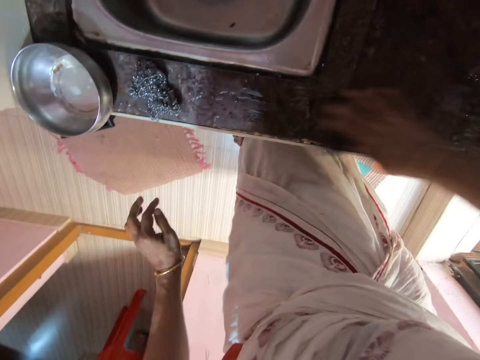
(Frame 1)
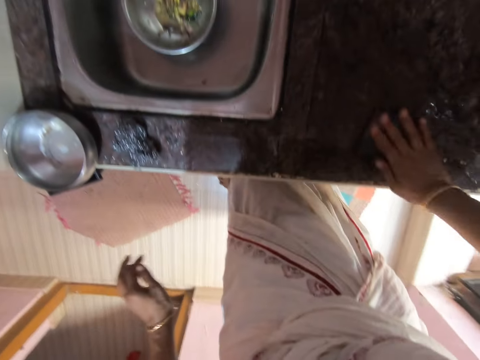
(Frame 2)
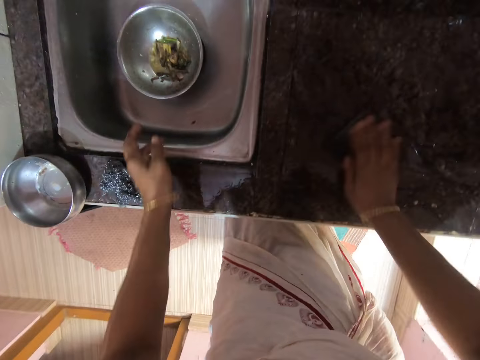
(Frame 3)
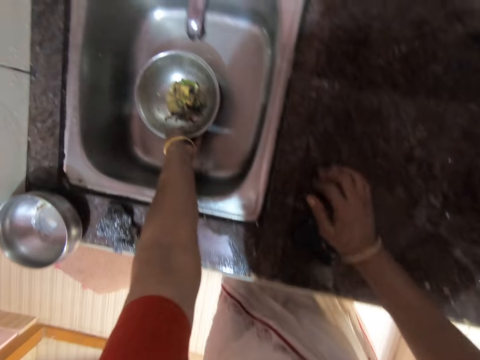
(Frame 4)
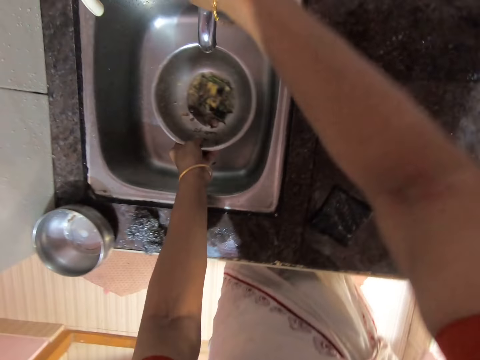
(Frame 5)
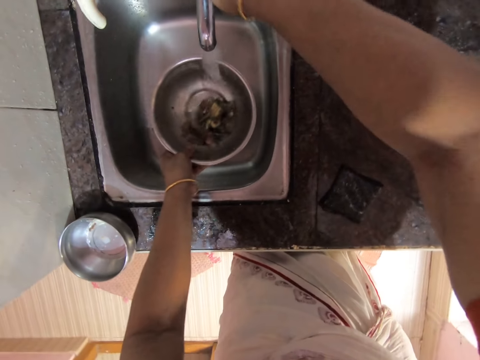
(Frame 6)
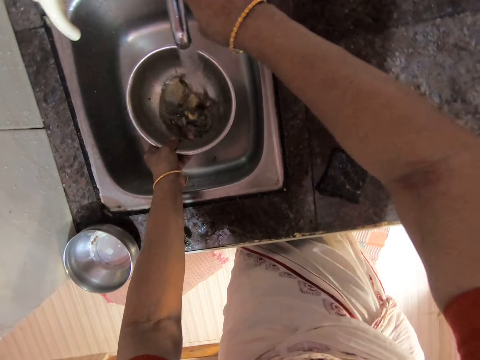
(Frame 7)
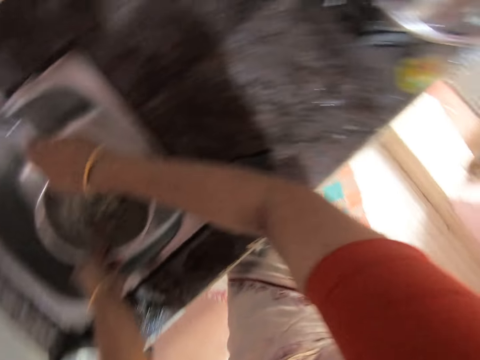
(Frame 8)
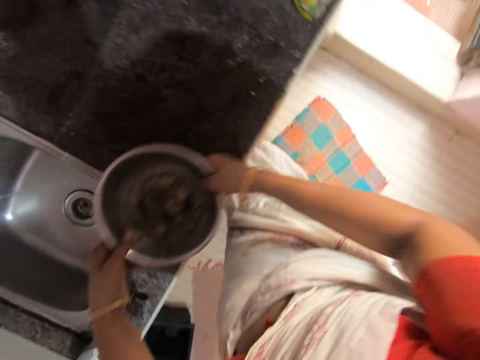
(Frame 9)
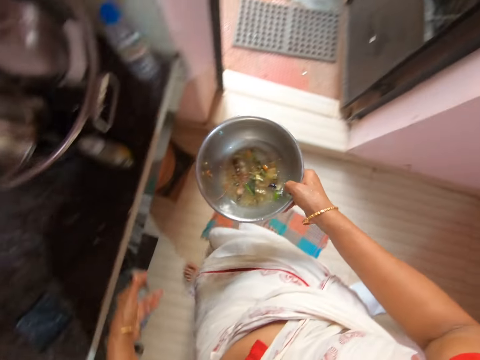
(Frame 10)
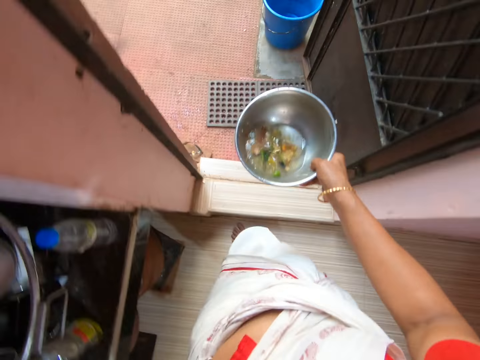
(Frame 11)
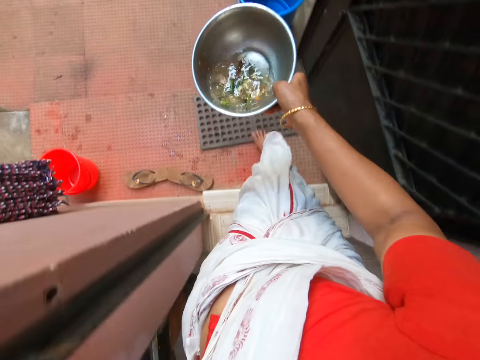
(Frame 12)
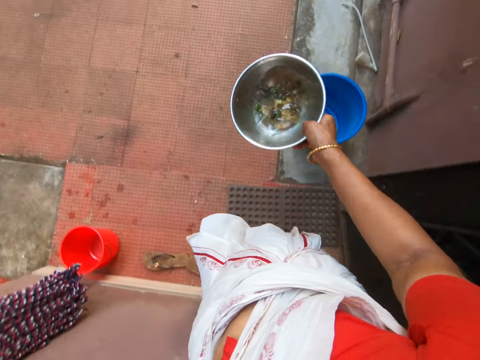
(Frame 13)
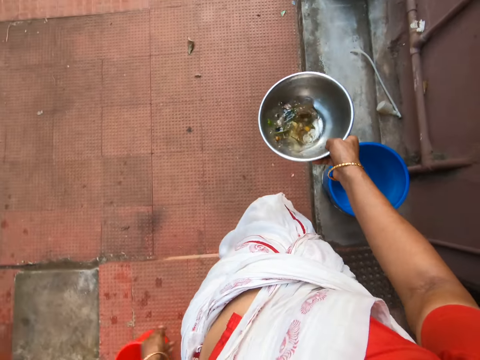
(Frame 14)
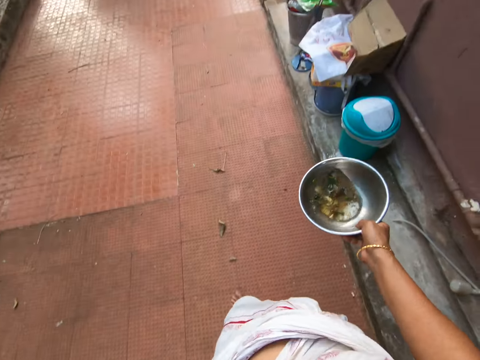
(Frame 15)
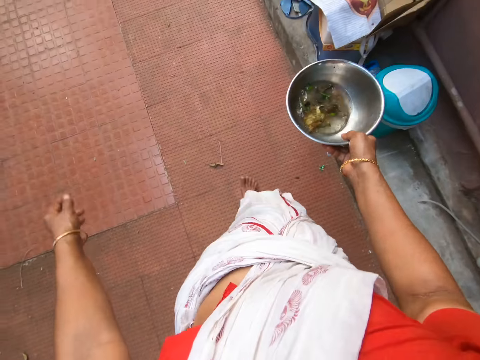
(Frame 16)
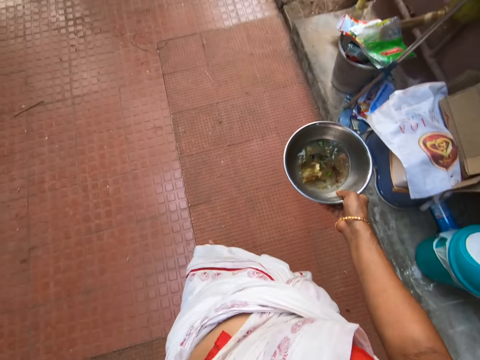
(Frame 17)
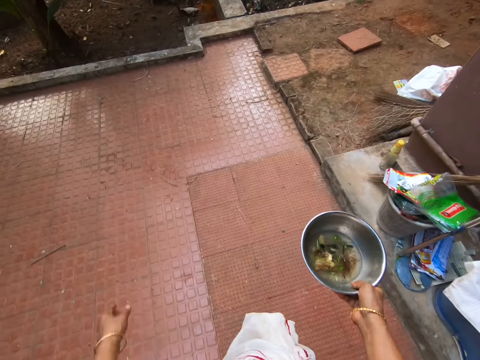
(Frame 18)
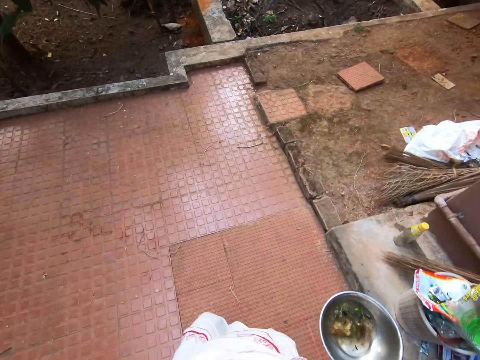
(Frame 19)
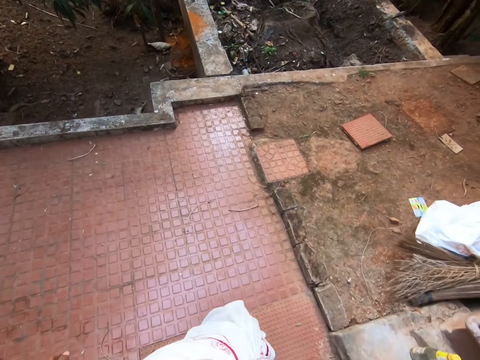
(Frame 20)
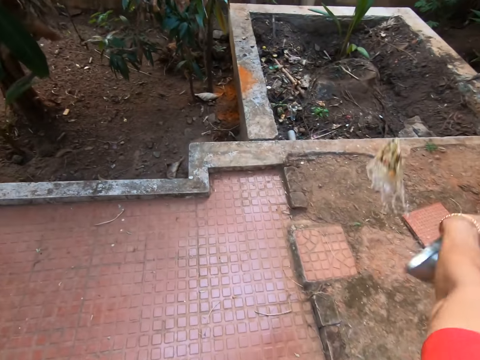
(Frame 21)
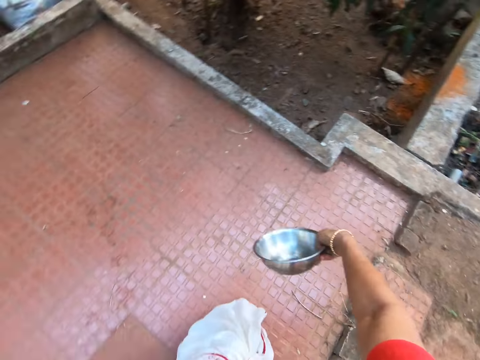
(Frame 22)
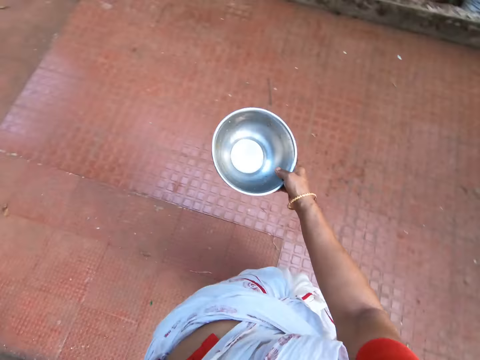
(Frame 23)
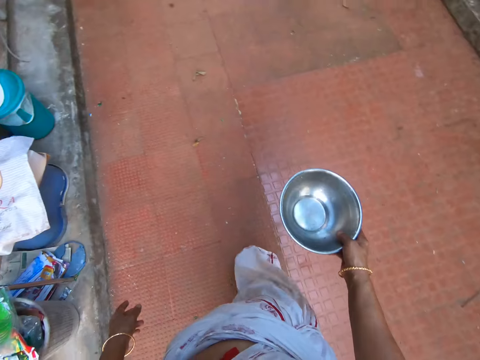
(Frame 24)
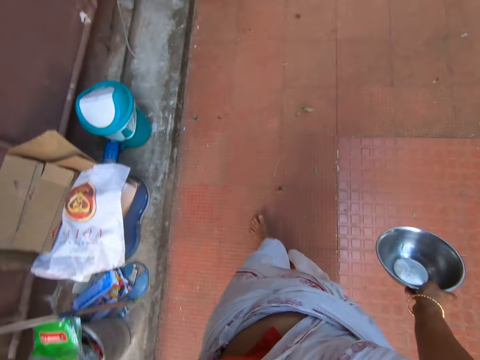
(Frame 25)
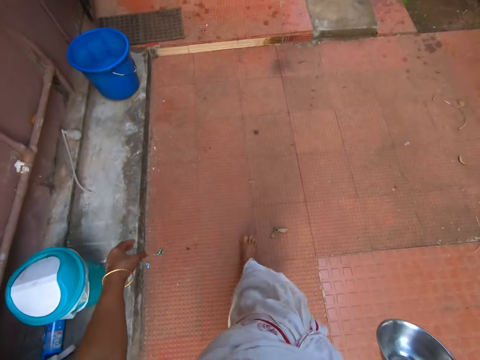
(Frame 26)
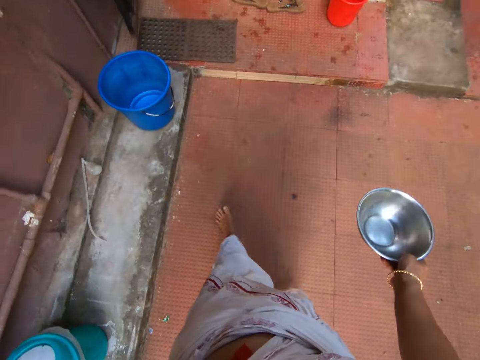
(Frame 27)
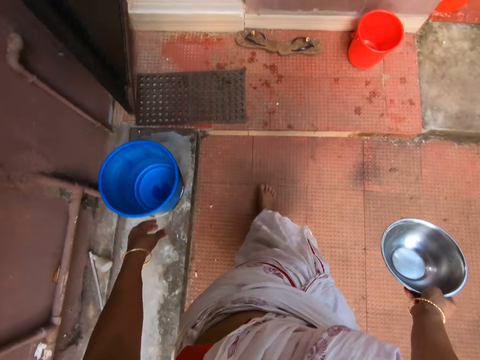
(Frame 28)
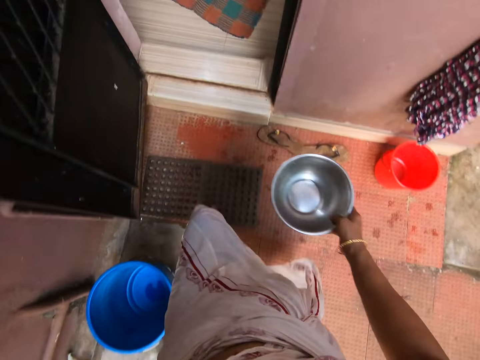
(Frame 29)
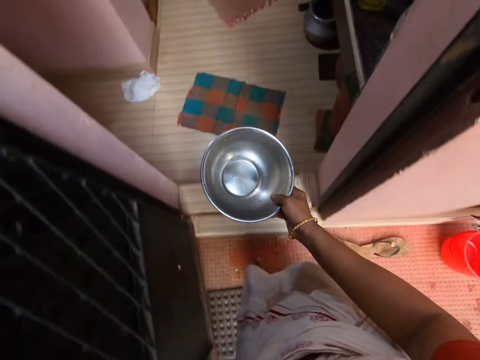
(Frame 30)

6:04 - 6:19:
The camera wearer lifts up the bowl and opens the tap. They hold the cooking pot with the left hand. They put water in the bowl. They draw water from the tap. They turn right and walk forward. They throw dirt away. They pour out the trash. They turn back. They walk around the compound.

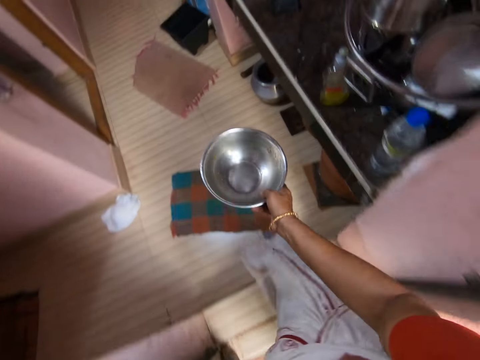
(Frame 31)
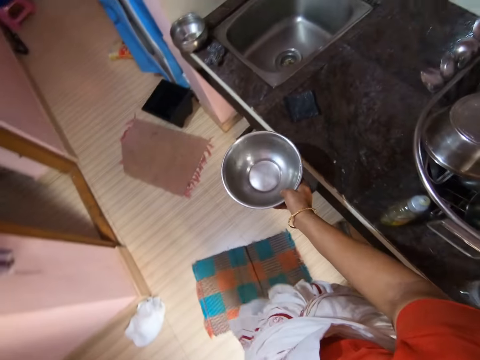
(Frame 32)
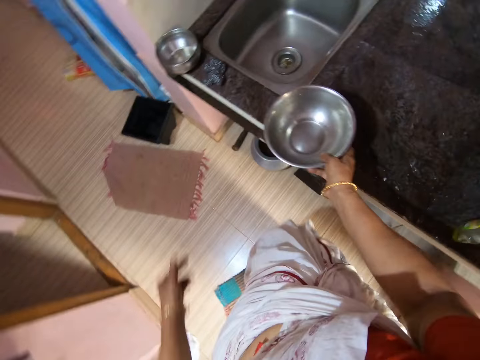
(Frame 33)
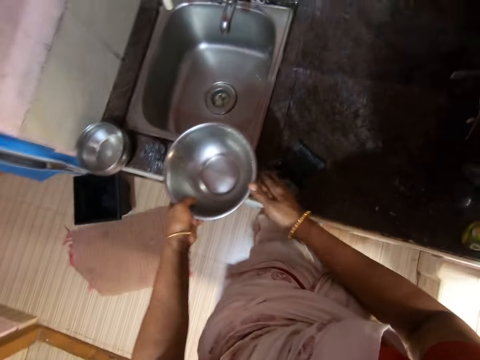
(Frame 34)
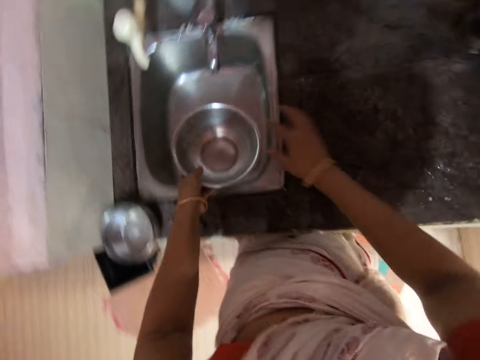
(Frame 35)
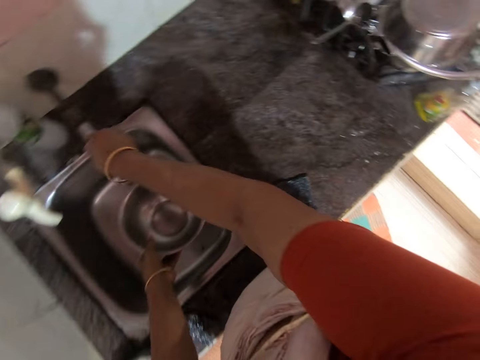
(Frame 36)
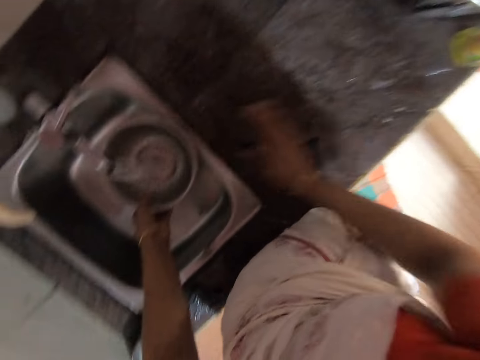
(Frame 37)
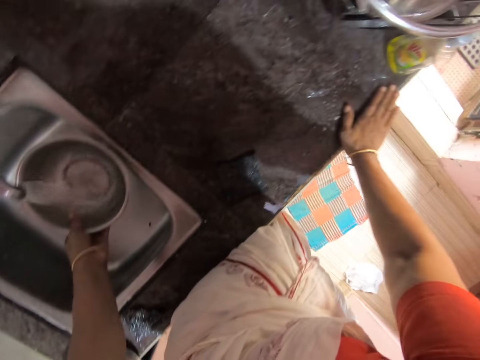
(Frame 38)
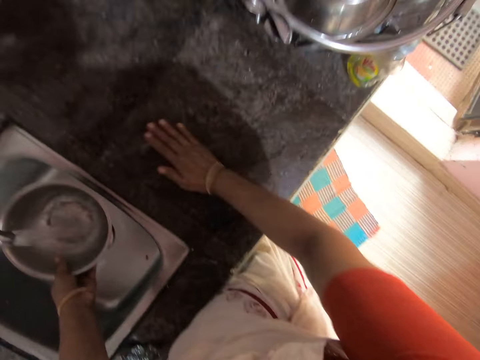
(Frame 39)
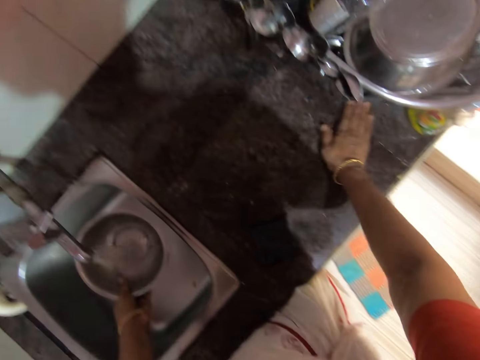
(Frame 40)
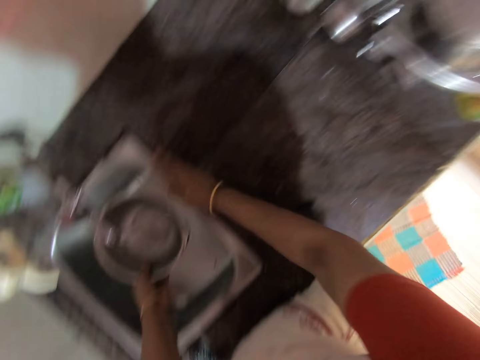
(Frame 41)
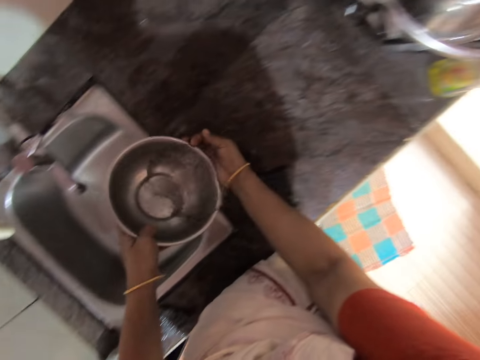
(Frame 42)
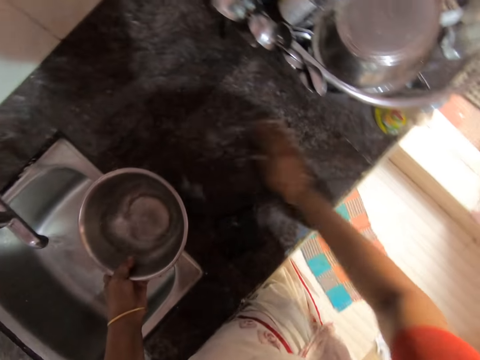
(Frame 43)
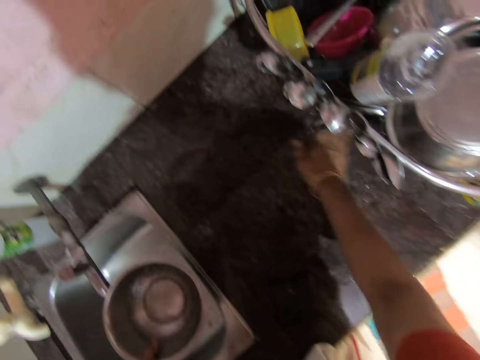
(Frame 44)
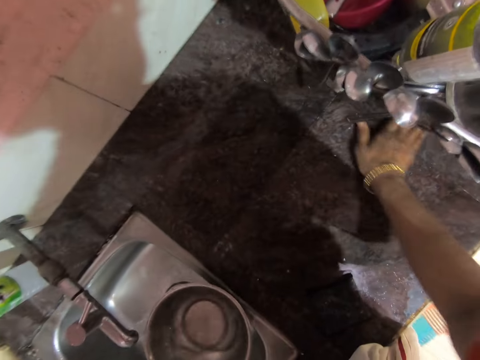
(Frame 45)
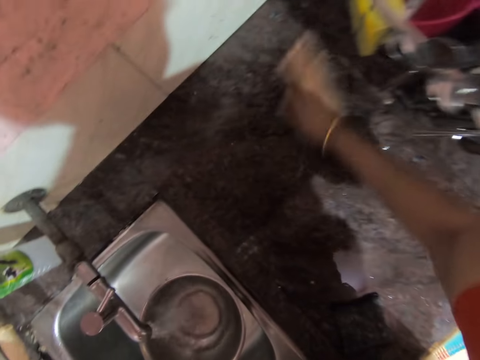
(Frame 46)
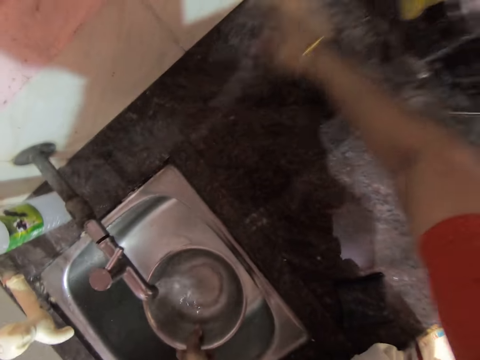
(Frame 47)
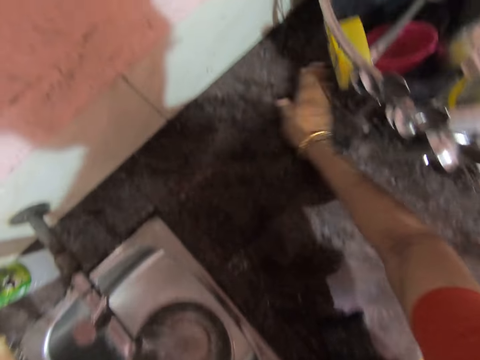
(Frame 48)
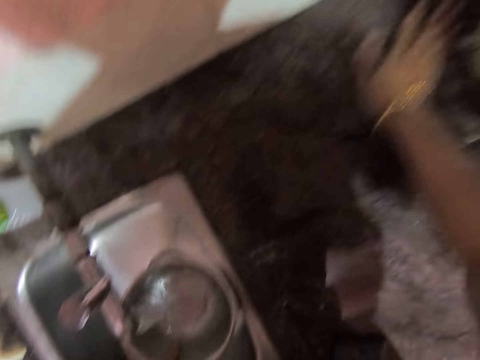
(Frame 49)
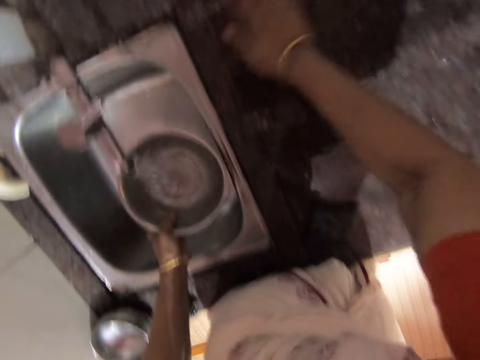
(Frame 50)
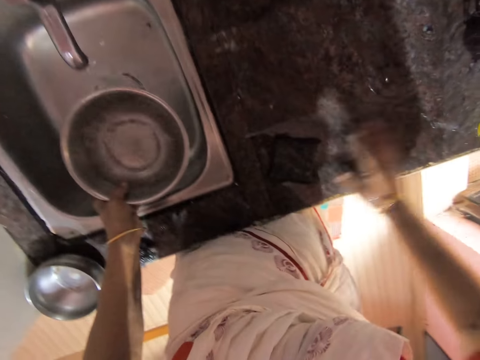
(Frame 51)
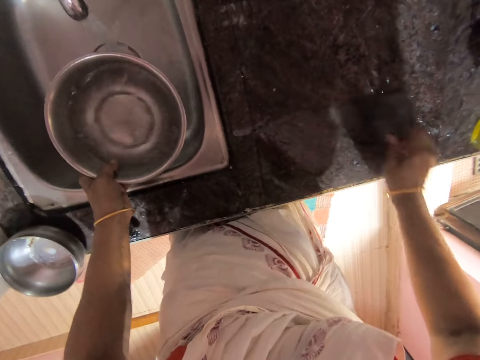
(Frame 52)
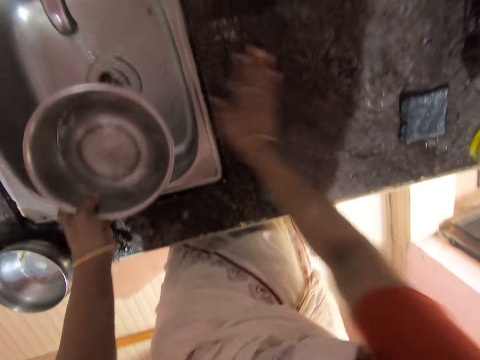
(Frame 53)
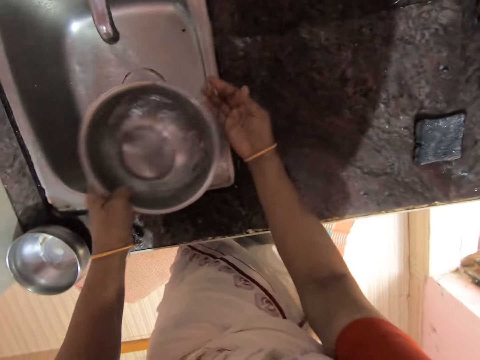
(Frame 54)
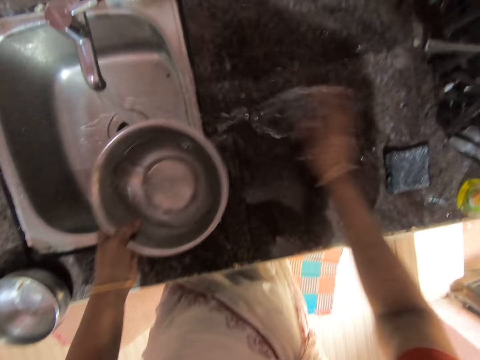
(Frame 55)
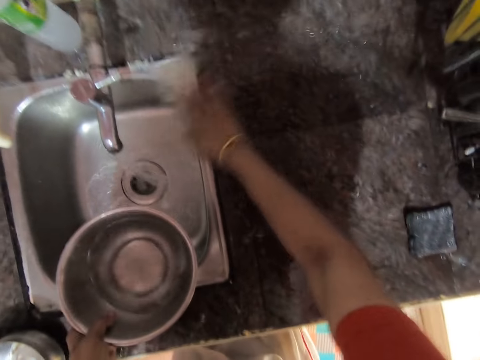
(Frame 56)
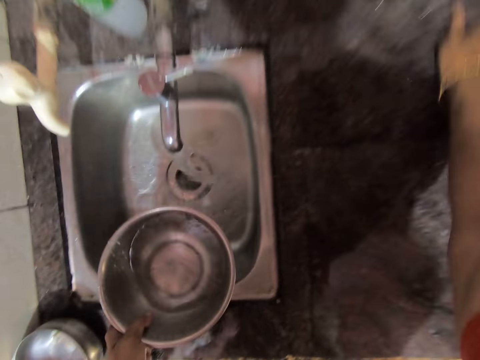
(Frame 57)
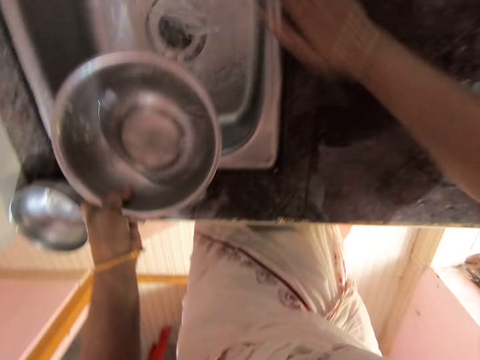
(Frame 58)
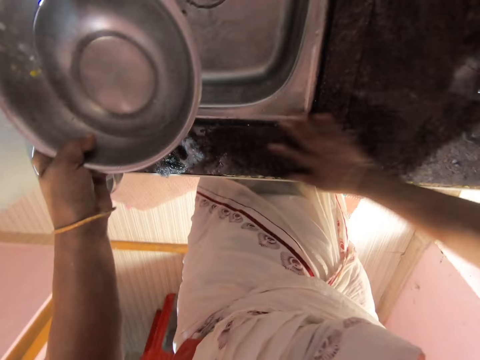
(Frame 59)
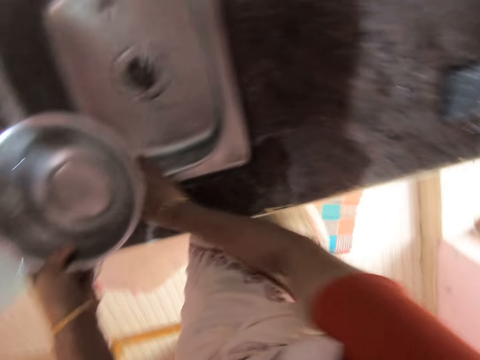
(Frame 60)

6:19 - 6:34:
The camera wearer turns right, opens the tap, and puts water in the bowl. He cleans the kitchen bench with his right hand. He pours water on the kitchen bench and cleans the kitchen bench with his right hand. He draws water from the tap. He picks up the washing sponge and throws the washing sponge aside. He cleans the kitchen bench, pours water on the kitchen bench, and cleans the kitchen bench with his right hand.
